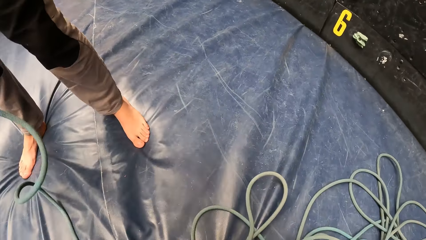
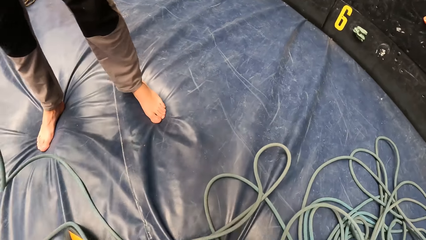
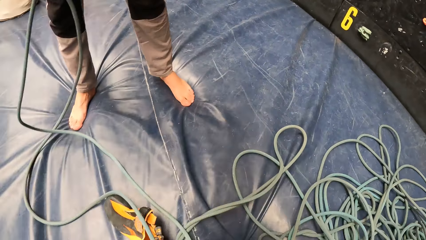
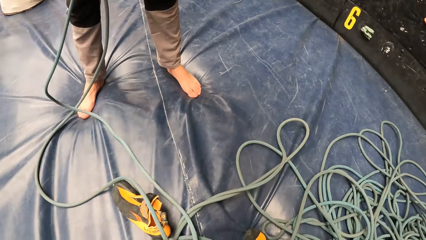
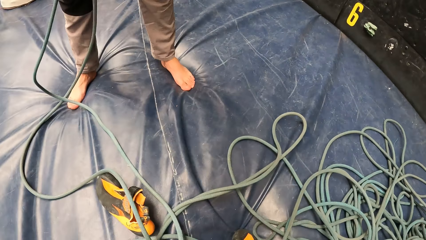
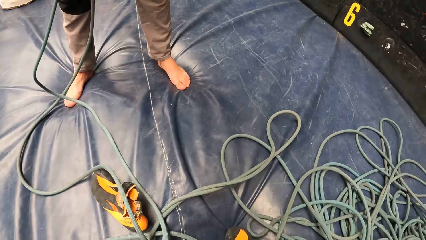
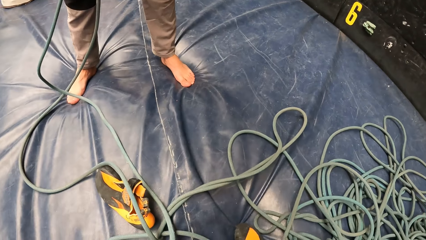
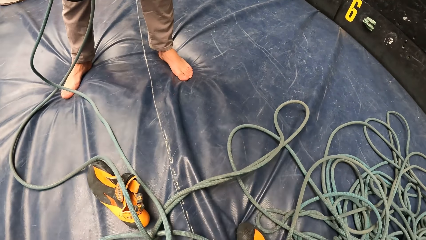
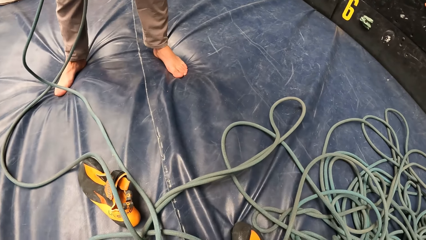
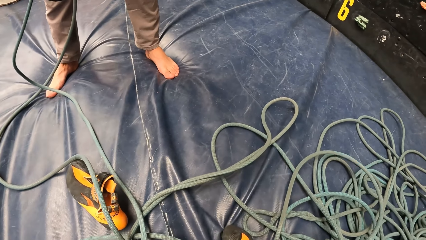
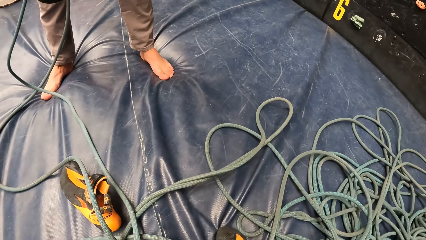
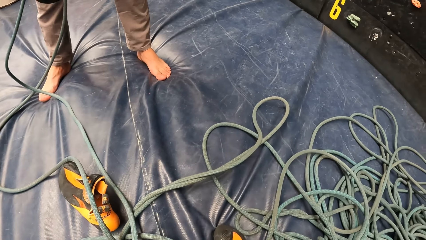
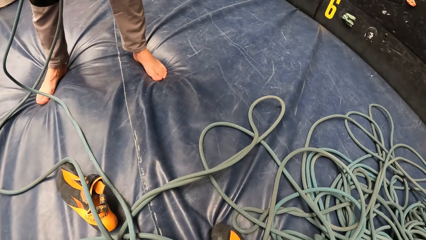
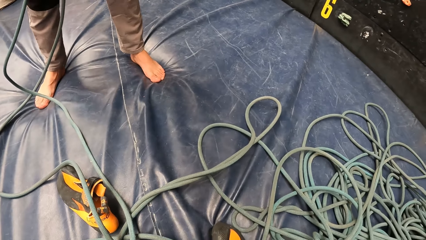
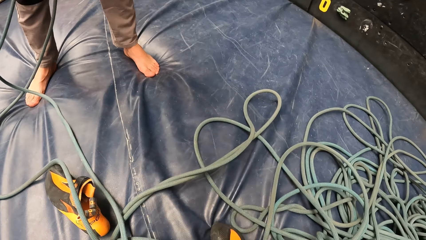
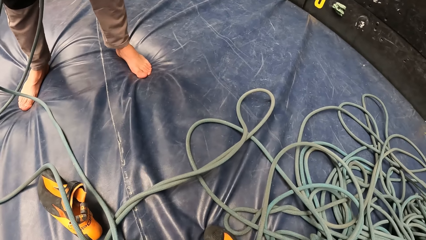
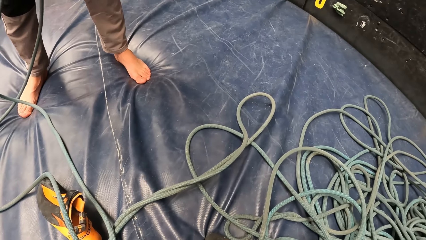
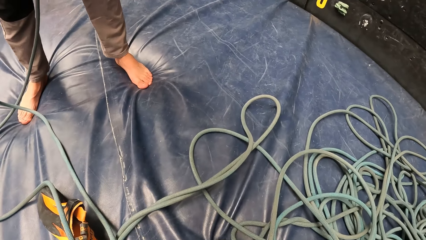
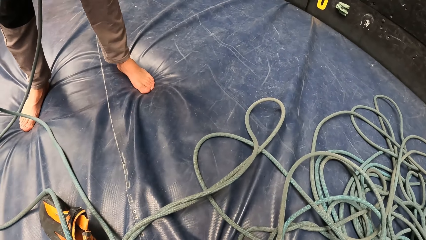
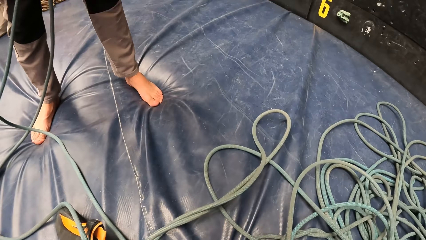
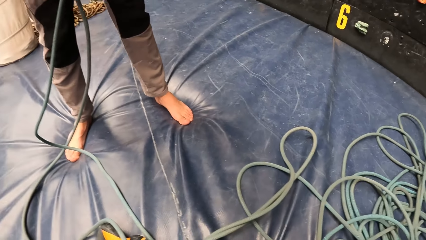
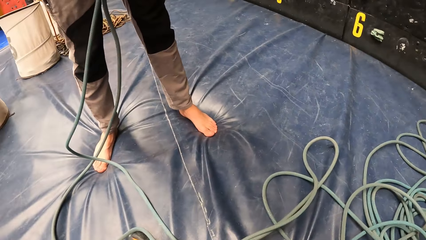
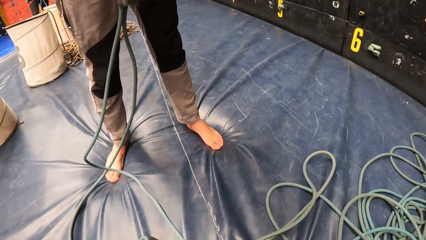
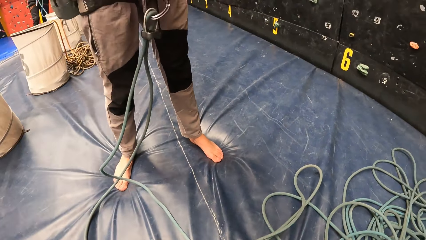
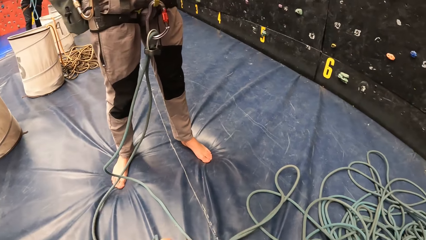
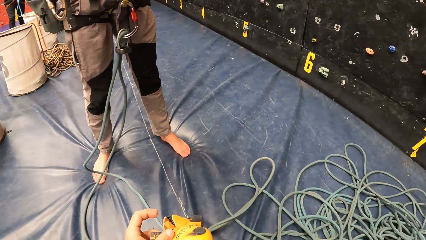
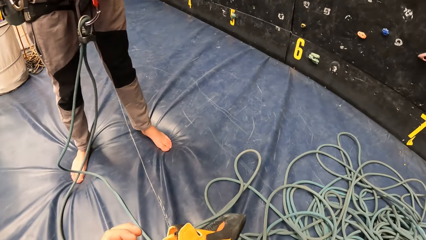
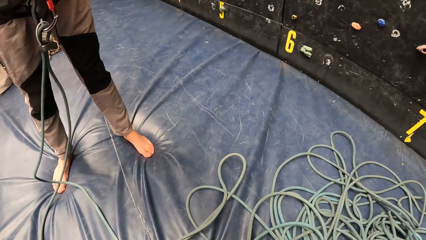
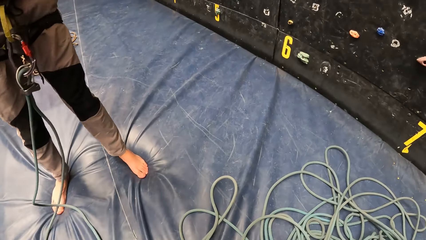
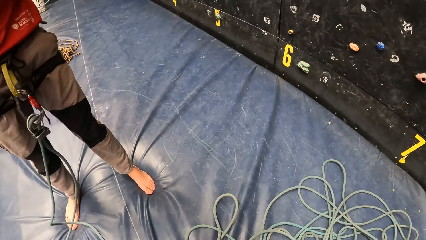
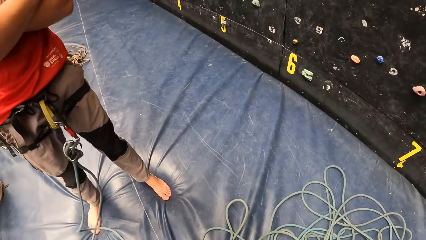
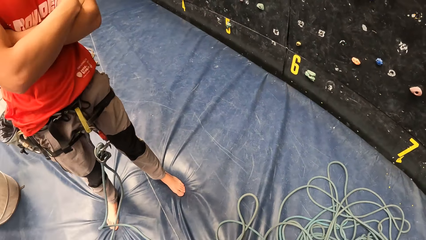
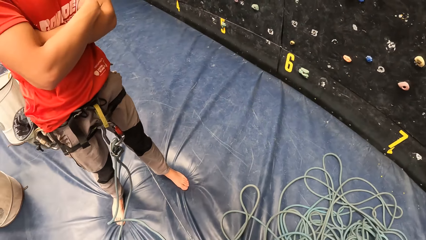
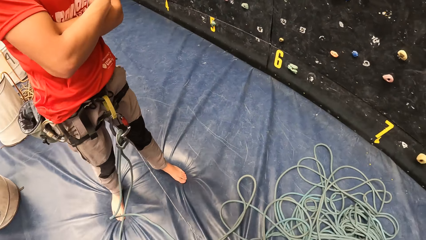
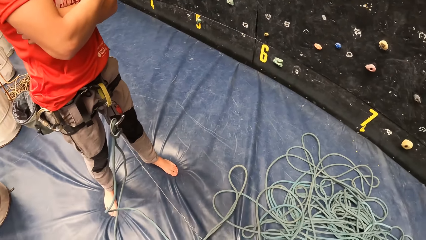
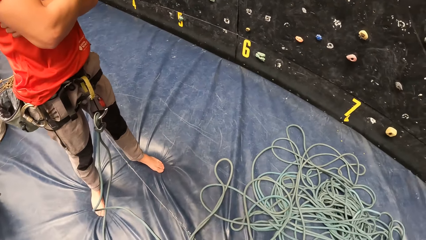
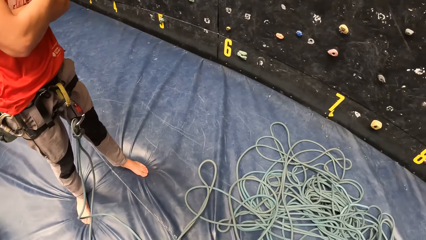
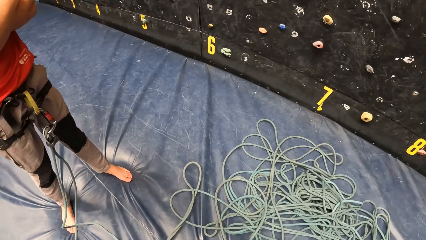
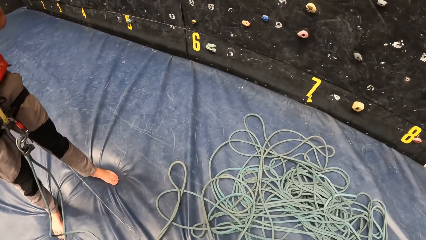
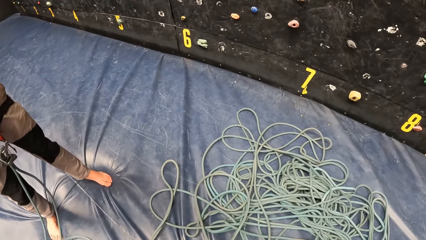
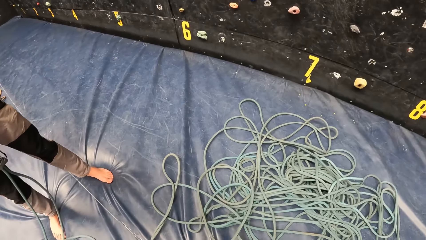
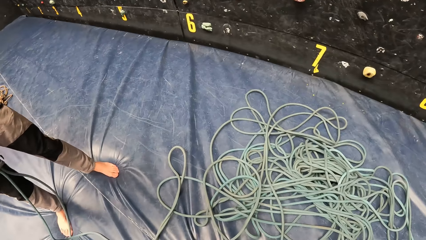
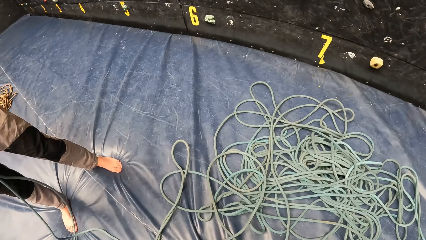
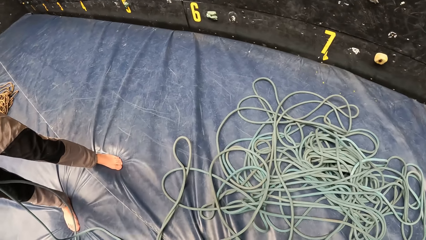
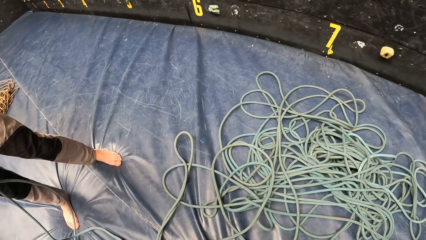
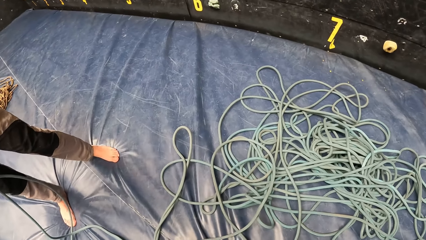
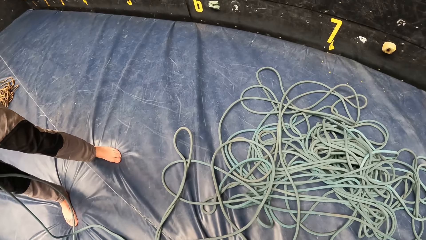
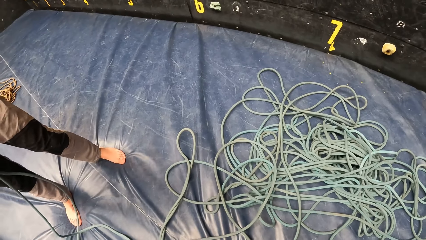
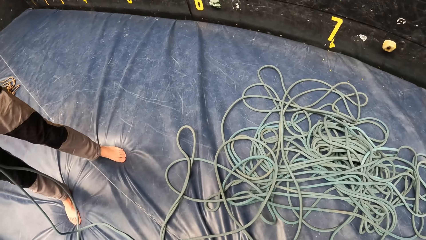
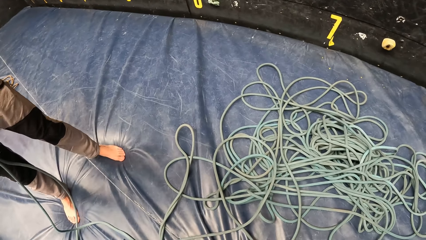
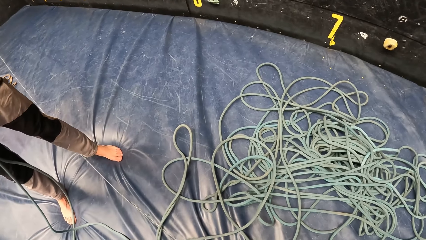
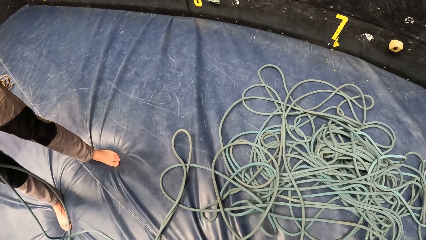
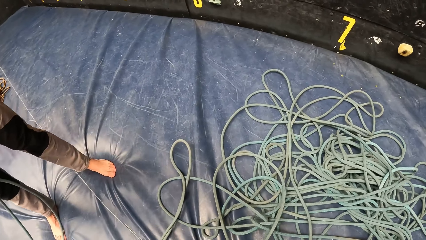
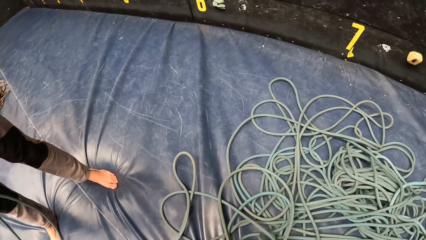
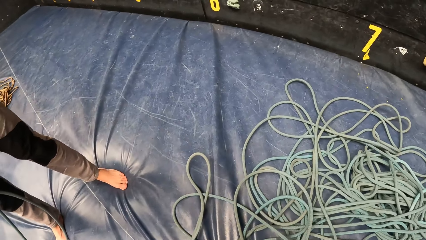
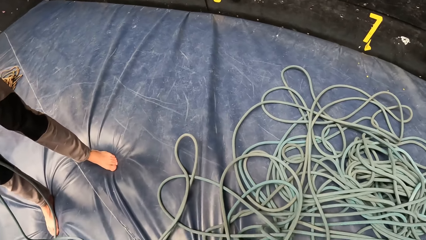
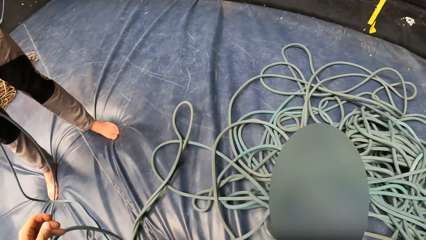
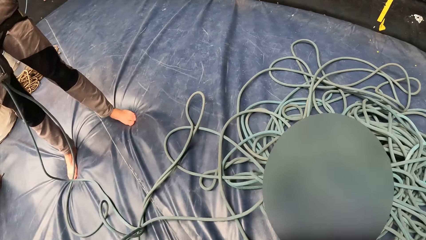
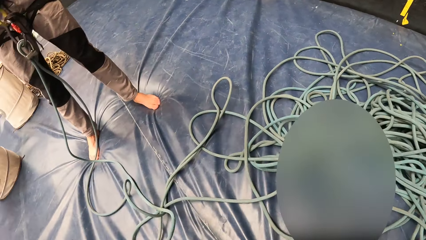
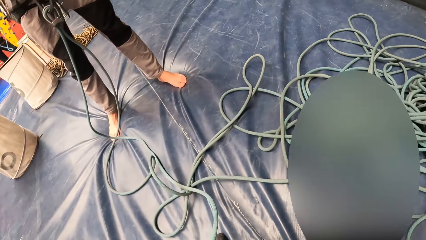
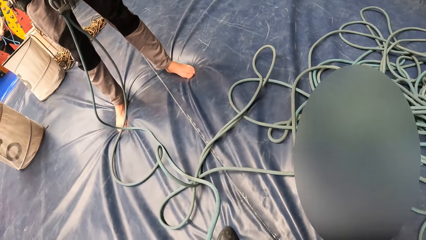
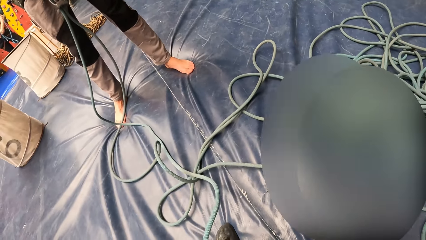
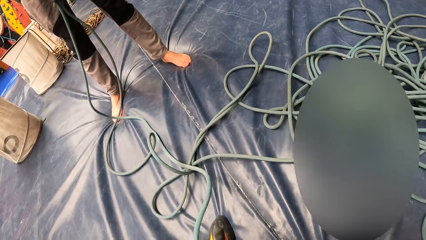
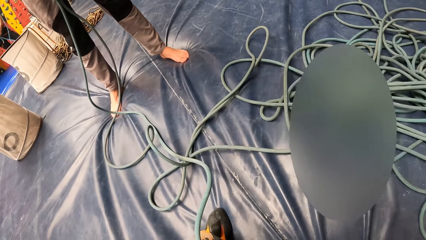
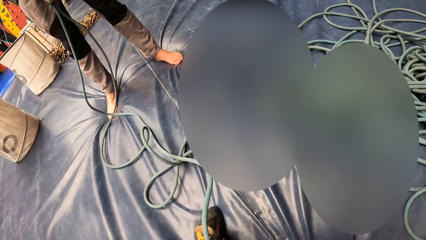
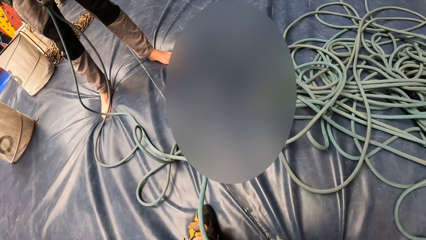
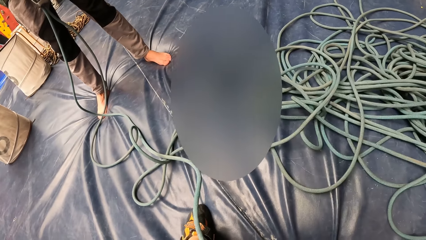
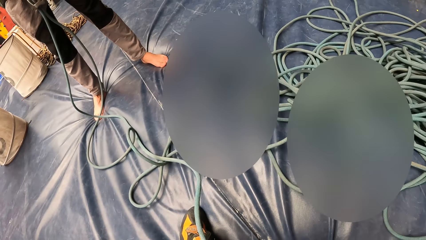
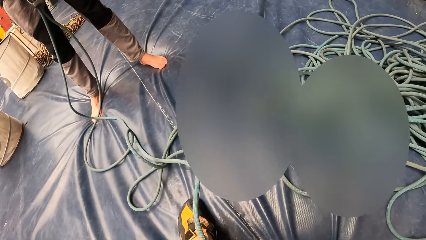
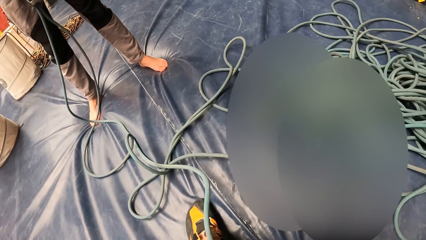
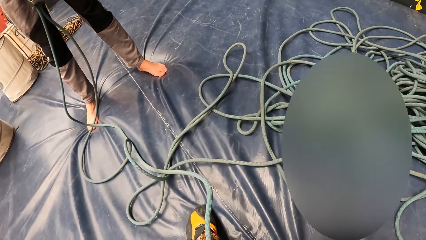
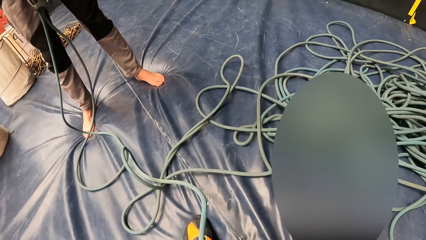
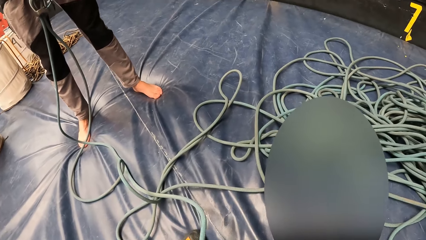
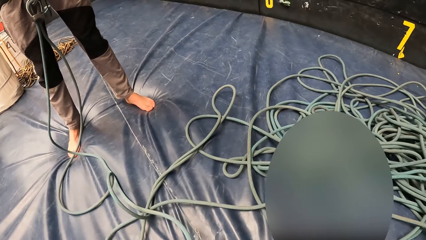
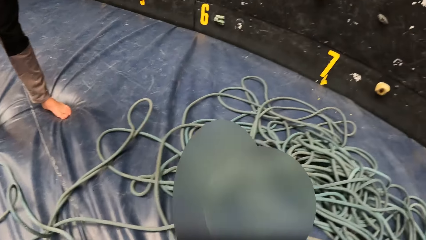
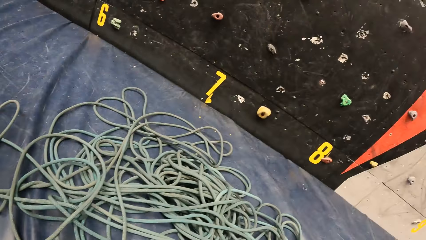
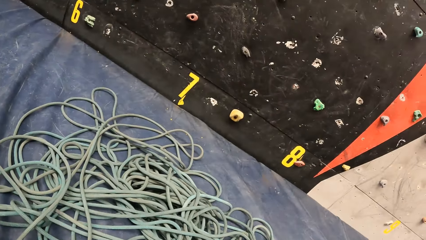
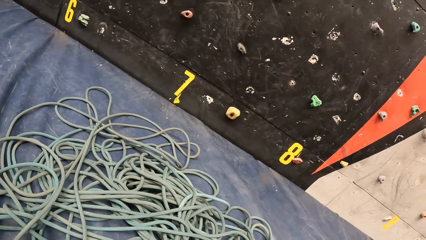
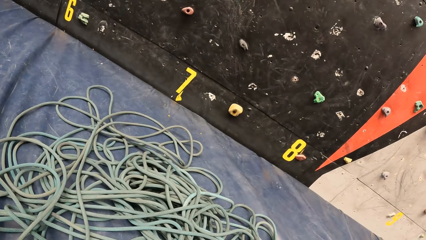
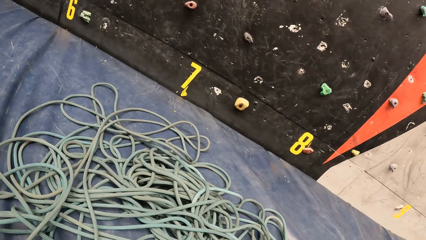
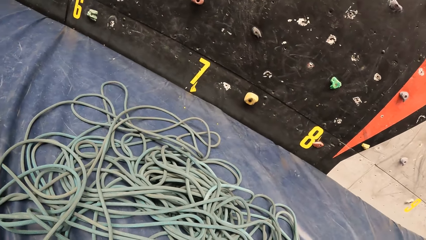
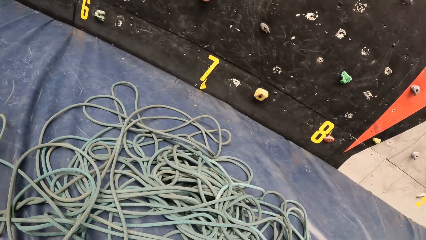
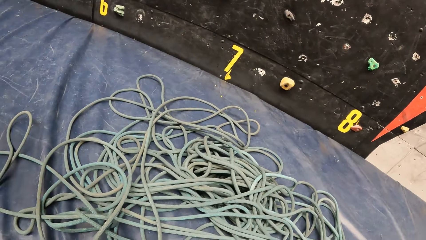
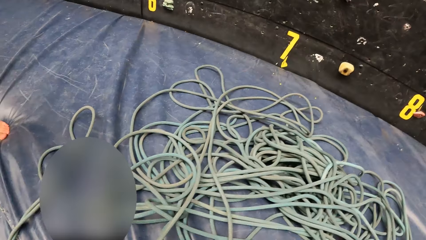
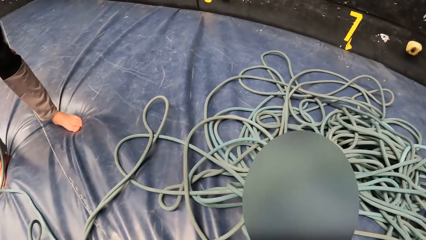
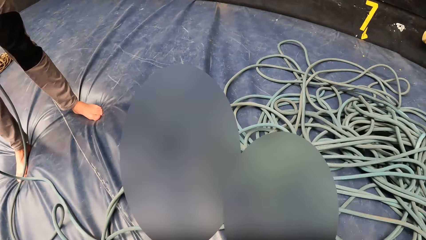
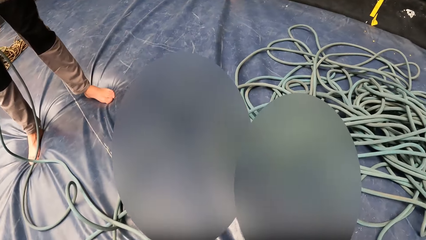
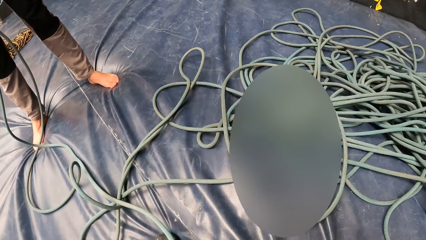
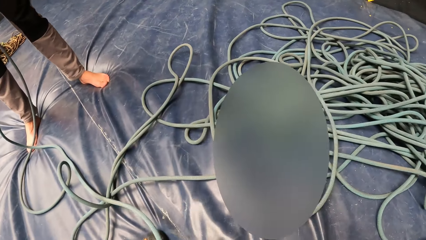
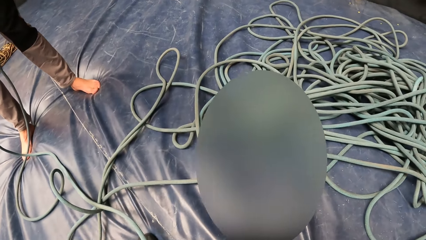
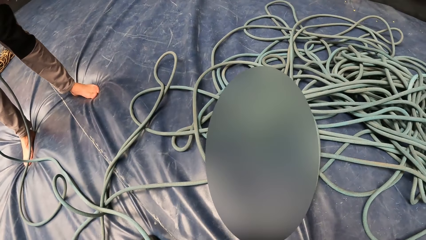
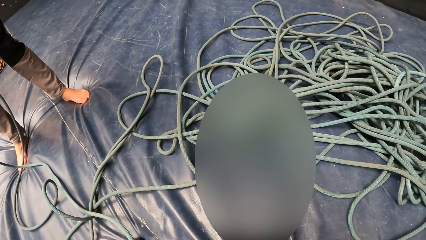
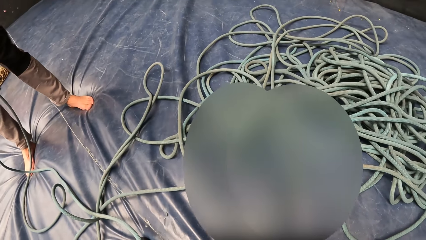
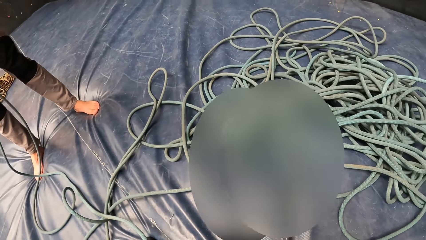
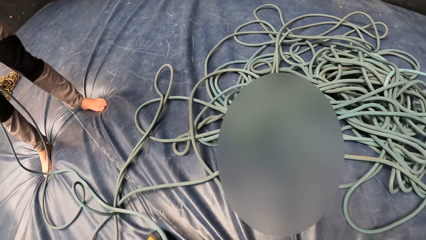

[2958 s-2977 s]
The camera wearer picks up the rope. They look around.
